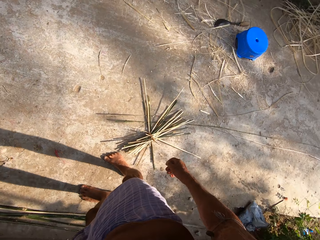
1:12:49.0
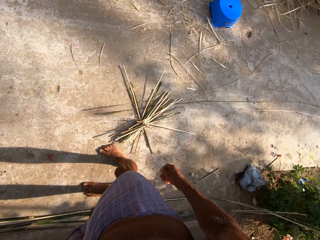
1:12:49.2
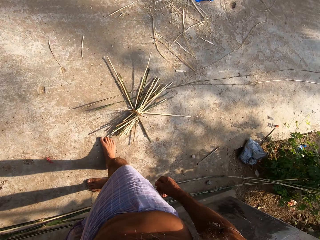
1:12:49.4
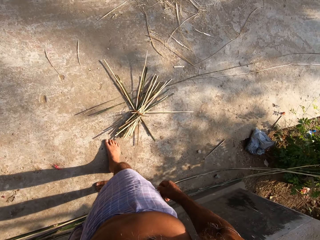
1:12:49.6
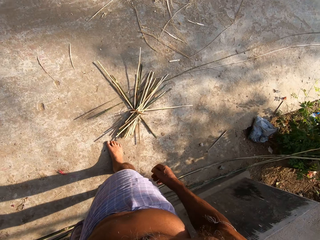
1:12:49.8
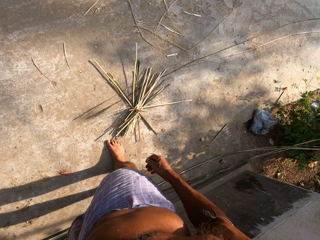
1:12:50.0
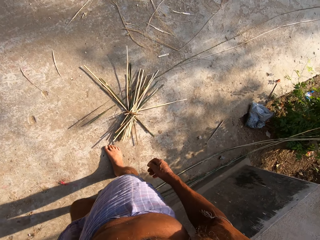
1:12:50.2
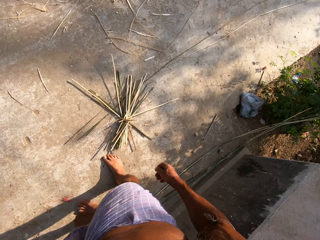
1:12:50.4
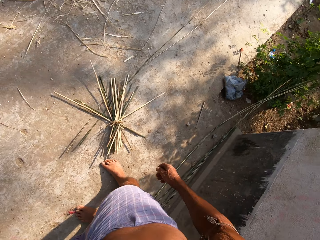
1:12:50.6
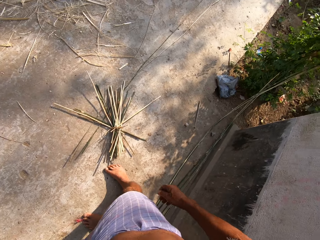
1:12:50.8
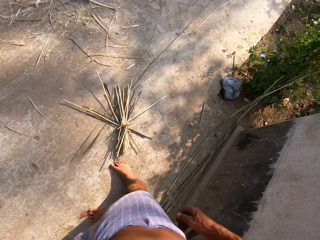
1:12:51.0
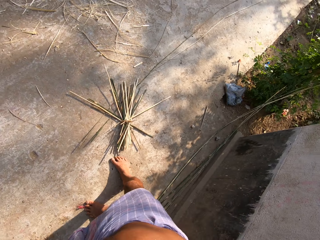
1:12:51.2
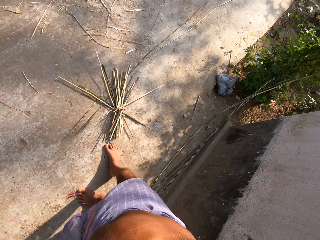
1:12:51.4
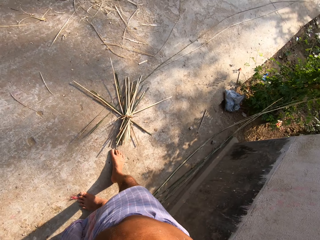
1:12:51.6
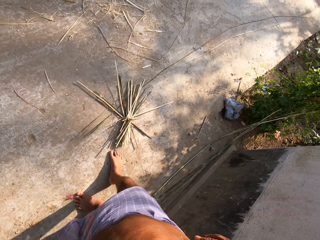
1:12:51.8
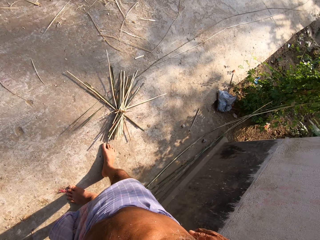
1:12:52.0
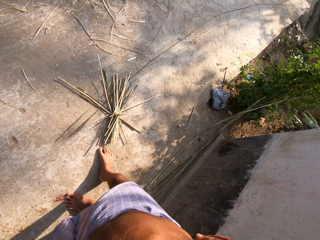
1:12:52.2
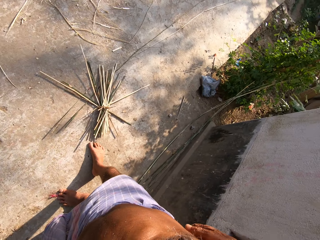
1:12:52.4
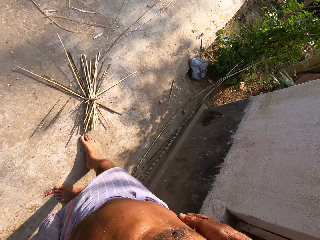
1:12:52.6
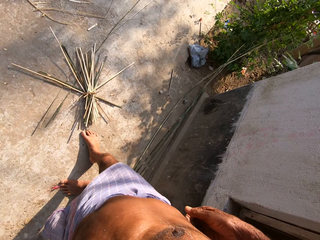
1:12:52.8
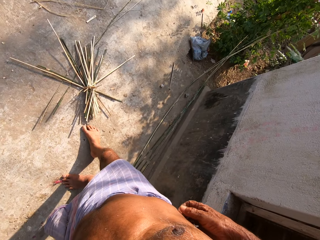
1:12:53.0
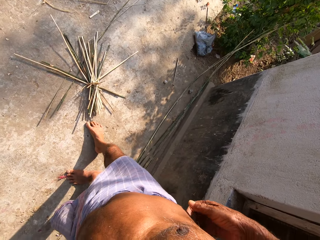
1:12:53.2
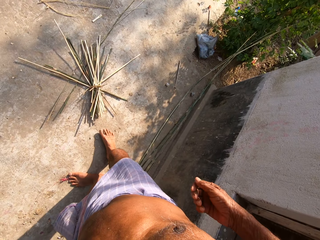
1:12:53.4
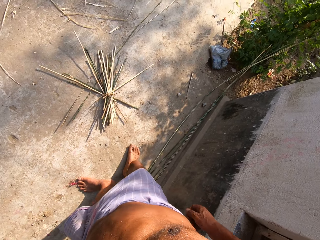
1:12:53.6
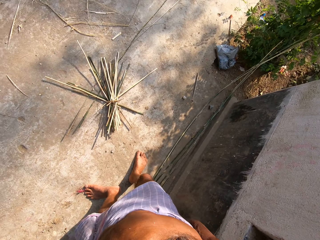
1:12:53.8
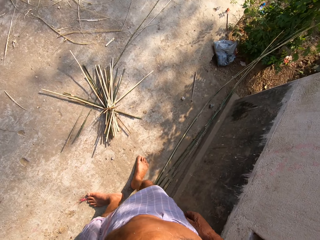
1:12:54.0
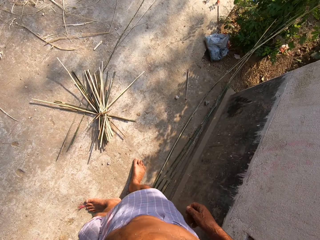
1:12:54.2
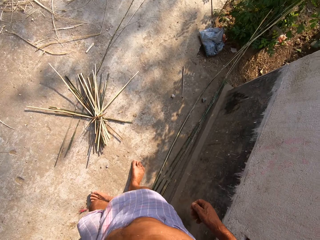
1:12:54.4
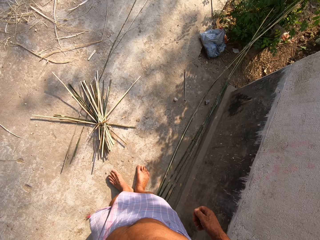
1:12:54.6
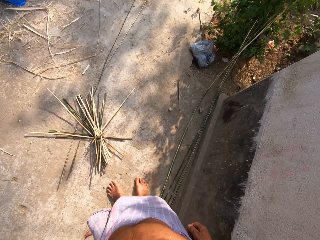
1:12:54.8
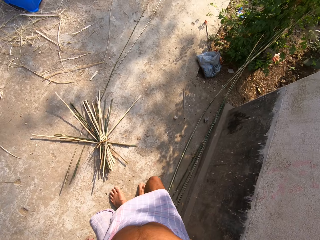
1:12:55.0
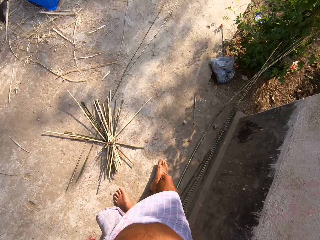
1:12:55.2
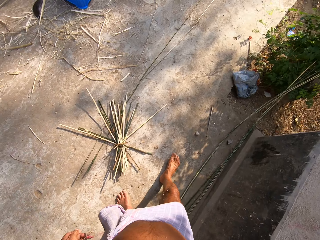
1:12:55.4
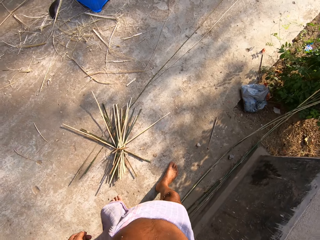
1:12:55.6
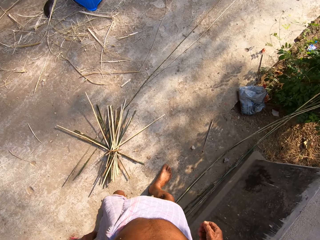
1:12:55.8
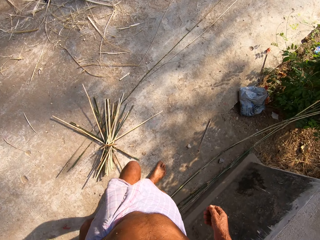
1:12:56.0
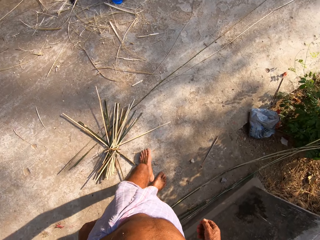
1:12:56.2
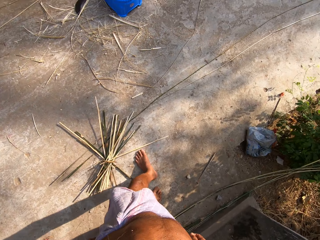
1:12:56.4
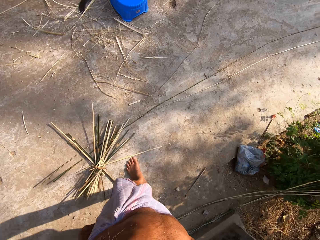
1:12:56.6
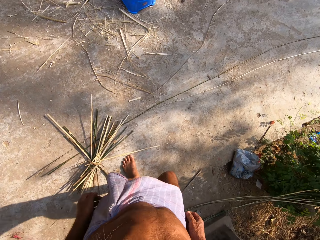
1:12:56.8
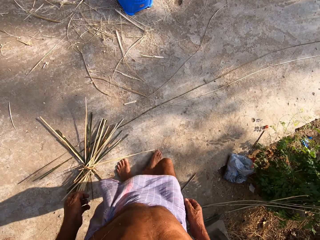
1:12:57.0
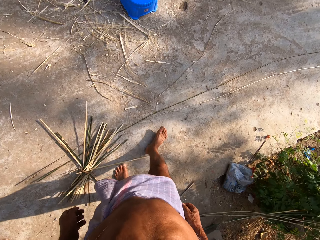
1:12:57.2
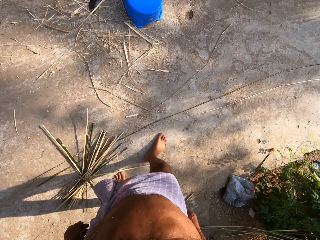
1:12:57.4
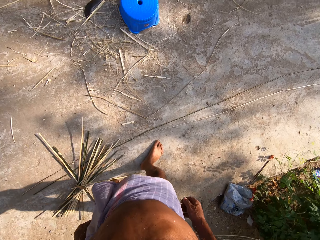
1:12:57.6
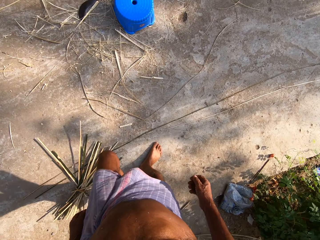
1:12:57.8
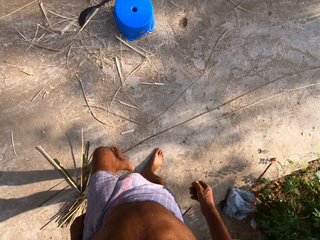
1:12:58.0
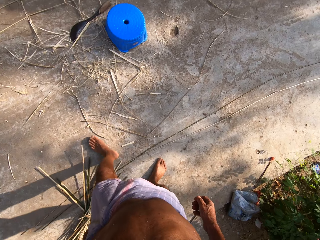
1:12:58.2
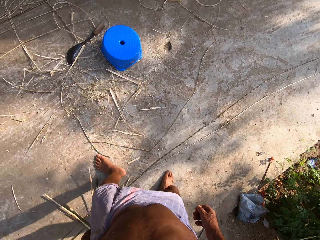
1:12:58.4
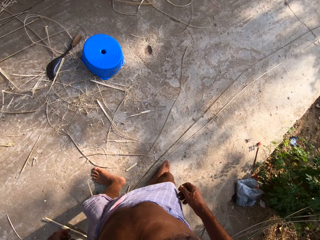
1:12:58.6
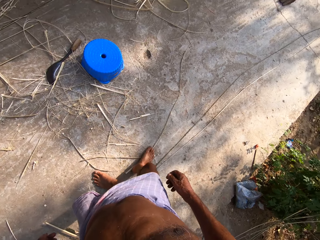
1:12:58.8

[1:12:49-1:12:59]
The camera wearer looks around. They walk.

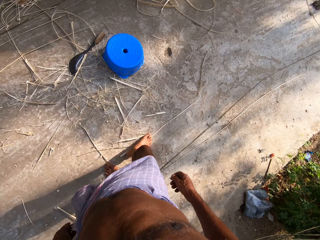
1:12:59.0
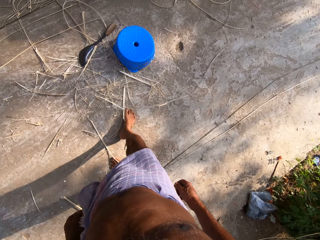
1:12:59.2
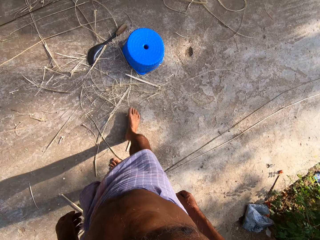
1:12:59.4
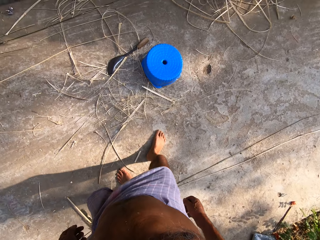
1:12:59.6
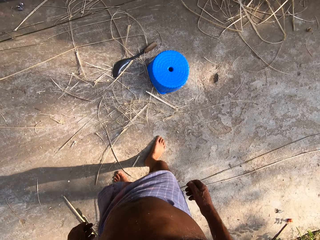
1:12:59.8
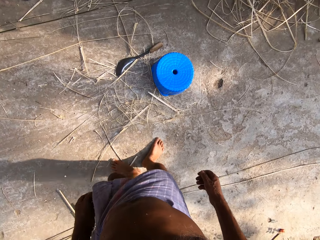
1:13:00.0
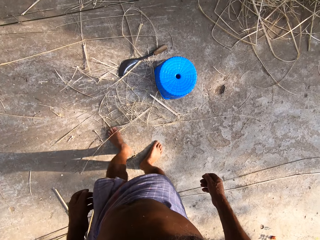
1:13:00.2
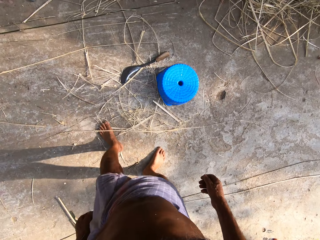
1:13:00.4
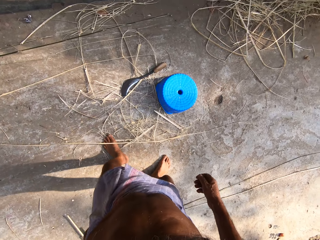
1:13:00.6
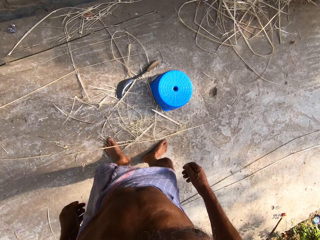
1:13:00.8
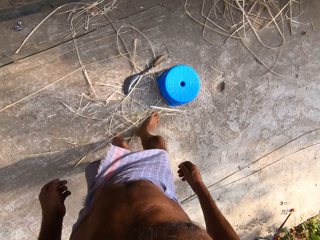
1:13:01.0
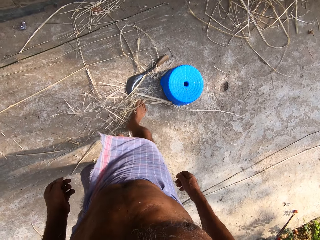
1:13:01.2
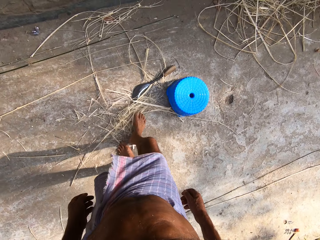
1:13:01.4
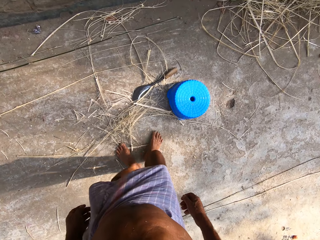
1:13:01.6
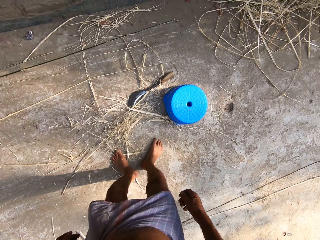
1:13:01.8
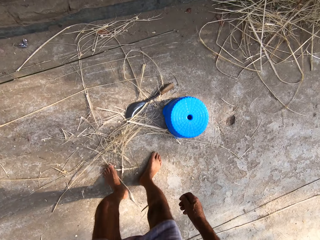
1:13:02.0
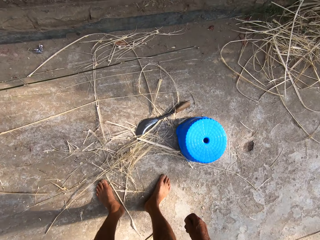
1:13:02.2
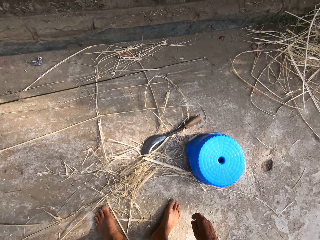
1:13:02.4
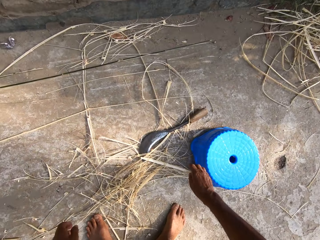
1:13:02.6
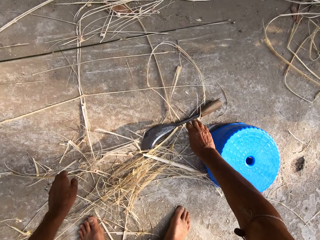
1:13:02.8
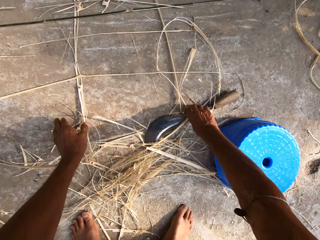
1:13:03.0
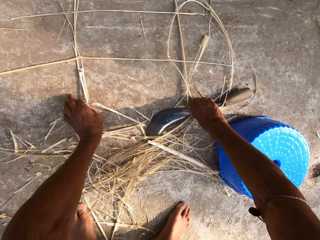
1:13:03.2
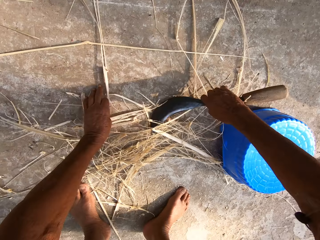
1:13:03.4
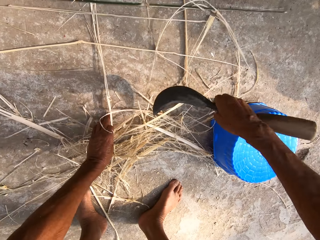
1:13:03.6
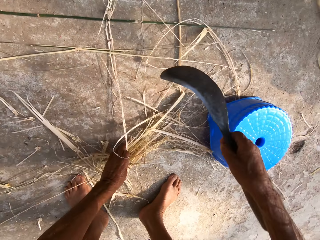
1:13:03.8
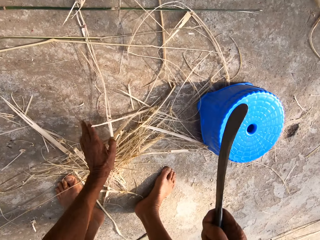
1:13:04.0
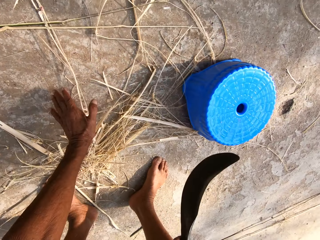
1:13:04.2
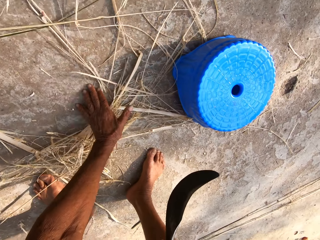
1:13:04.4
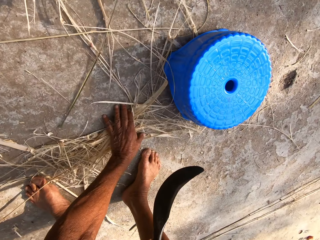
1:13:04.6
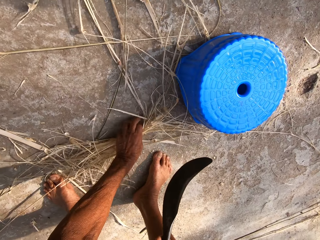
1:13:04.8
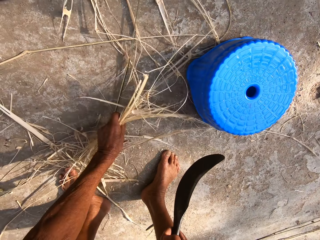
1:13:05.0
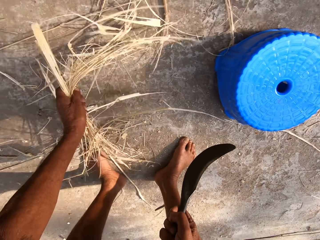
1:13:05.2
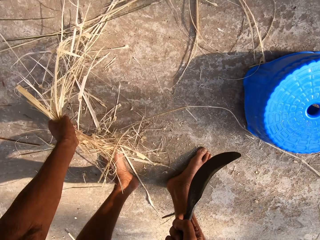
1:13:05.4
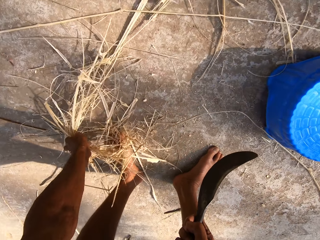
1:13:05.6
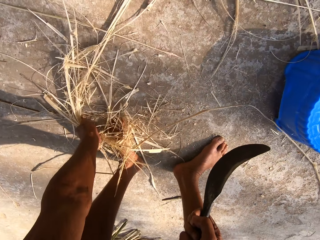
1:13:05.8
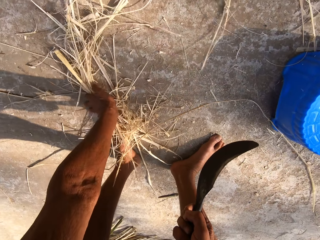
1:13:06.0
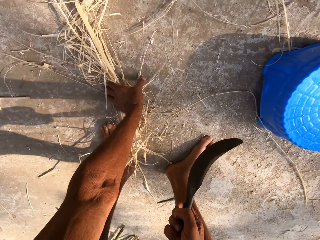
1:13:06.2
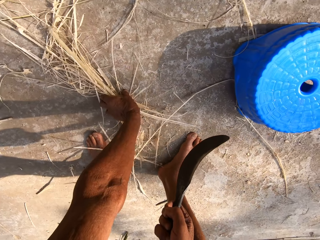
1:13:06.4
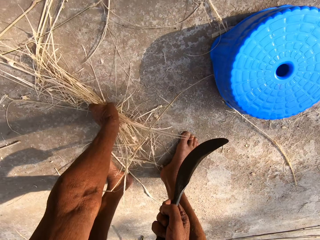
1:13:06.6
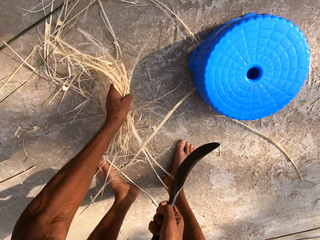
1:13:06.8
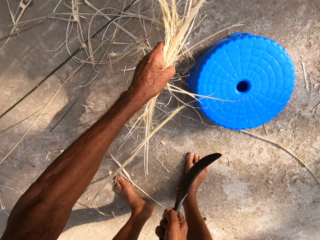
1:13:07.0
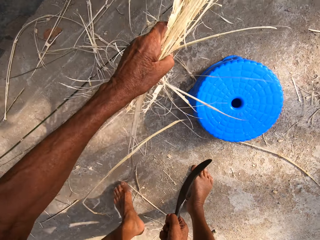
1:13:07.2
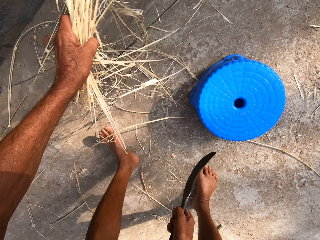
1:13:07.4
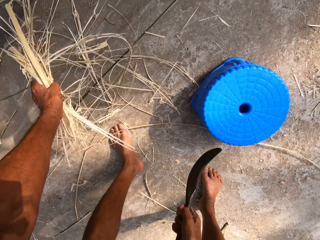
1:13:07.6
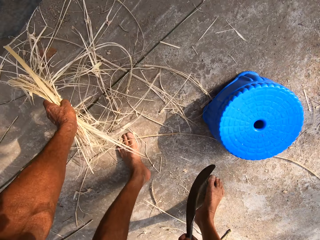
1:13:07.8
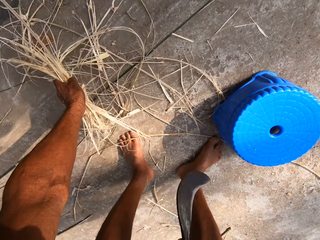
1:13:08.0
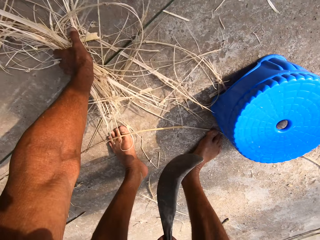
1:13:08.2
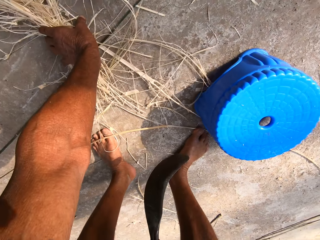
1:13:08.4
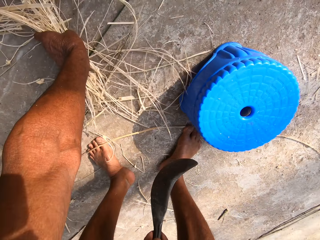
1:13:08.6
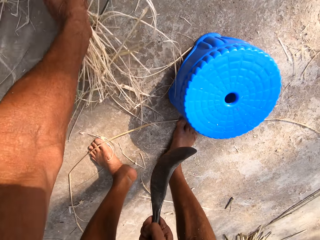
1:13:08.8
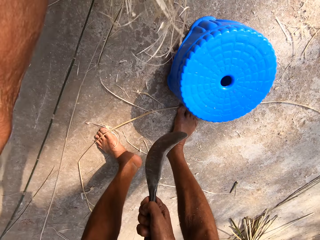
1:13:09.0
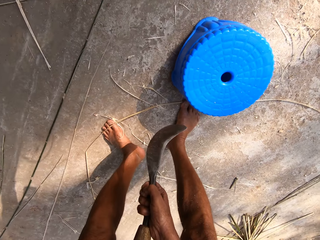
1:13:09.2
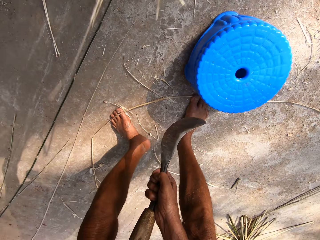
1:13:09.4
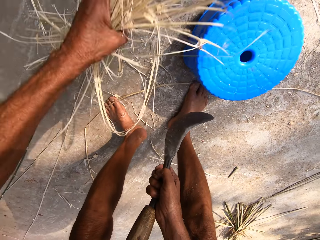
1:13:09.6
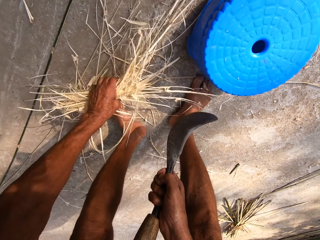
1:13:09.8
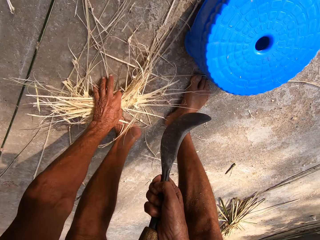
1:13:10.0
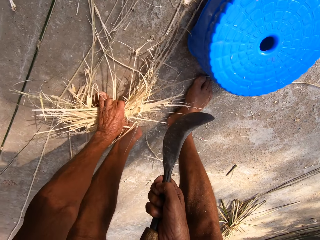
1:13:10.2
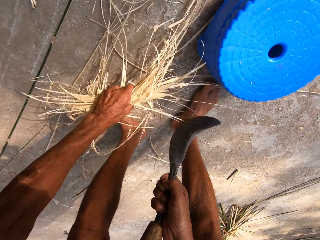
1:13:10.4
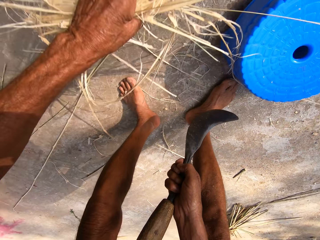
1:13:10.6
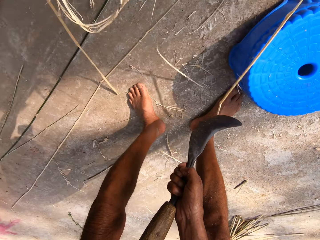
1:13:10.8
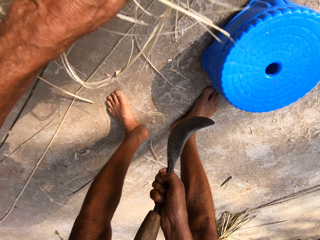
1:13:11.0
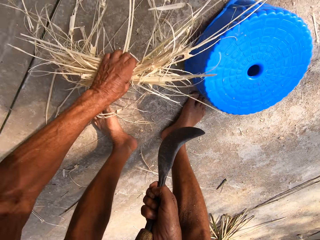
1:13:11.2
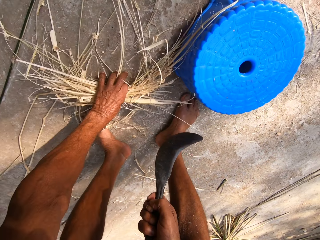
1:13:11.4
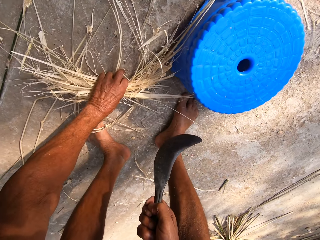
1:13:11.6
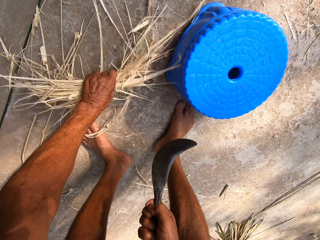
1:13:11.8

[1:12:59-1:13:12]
The camera wearer sweeps the floor with his feet. He pushes sticks with his leg. He picks up a kukri knife from the floor with his right hand. He packs the bamboo peels on the floor with his left hand. He picks up the sticks.
